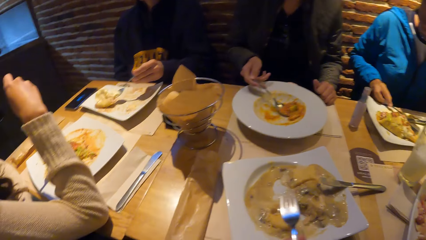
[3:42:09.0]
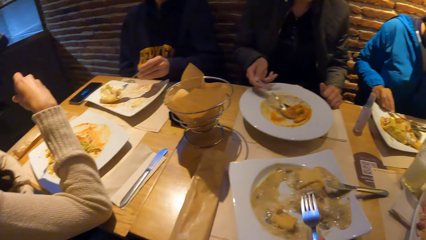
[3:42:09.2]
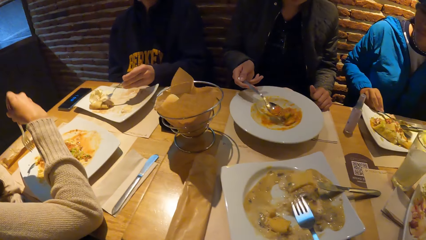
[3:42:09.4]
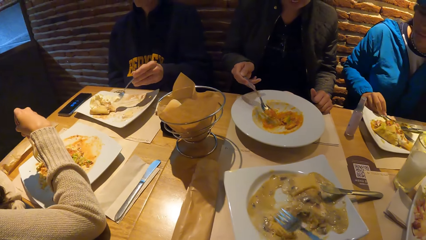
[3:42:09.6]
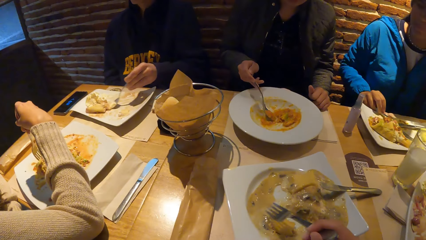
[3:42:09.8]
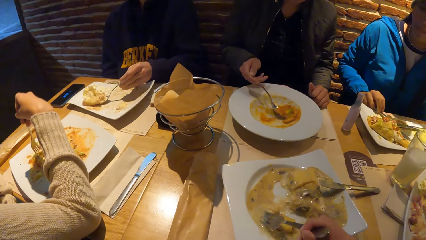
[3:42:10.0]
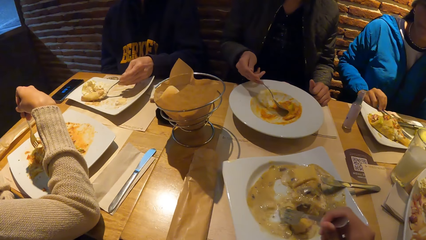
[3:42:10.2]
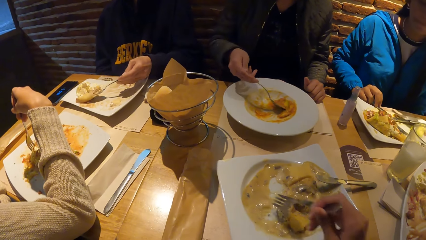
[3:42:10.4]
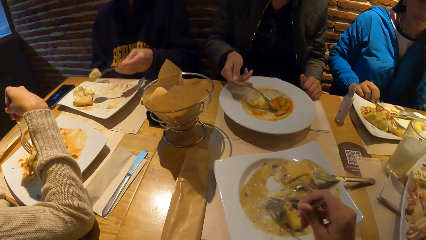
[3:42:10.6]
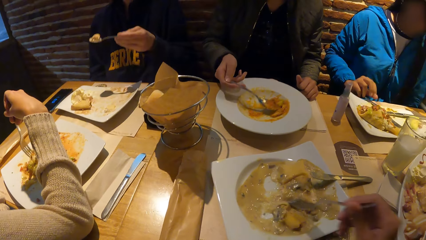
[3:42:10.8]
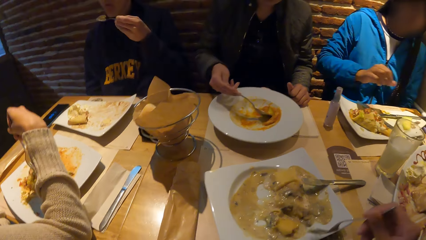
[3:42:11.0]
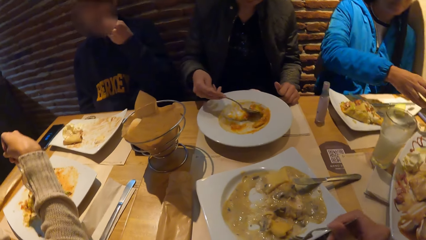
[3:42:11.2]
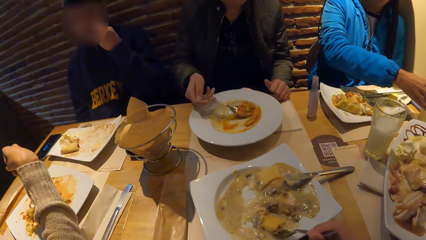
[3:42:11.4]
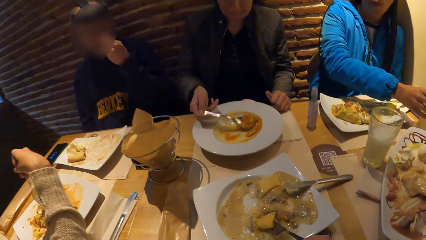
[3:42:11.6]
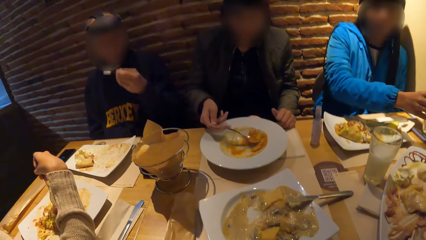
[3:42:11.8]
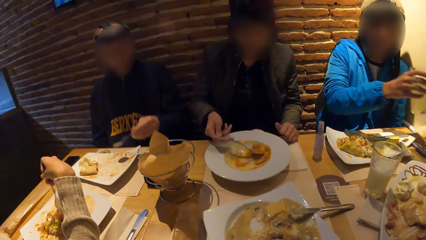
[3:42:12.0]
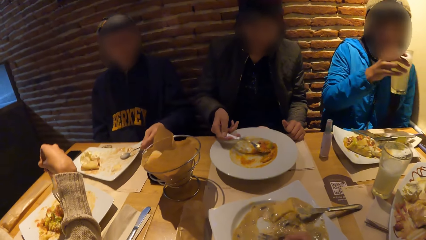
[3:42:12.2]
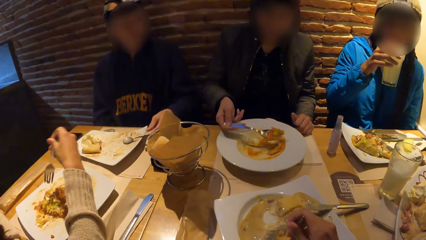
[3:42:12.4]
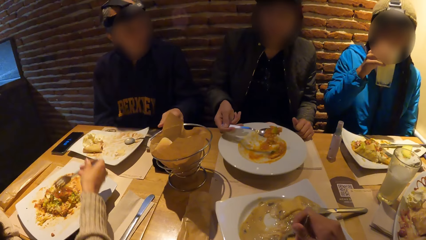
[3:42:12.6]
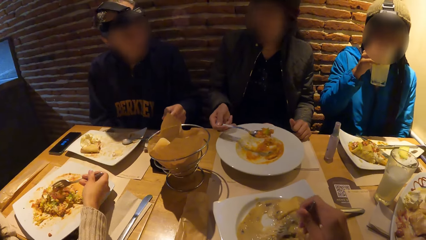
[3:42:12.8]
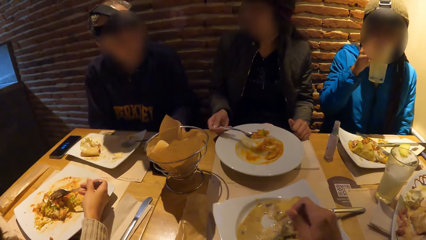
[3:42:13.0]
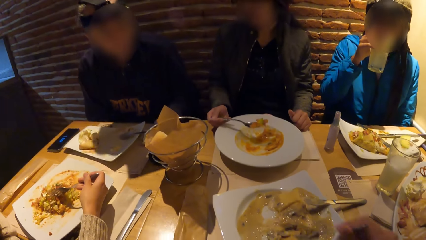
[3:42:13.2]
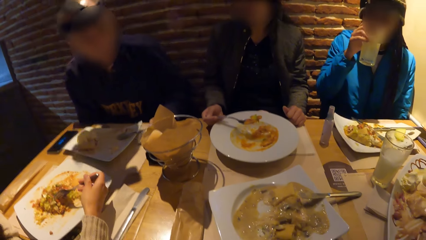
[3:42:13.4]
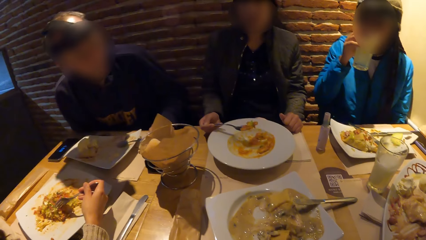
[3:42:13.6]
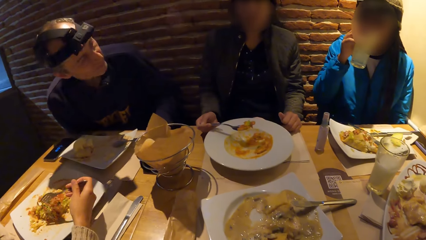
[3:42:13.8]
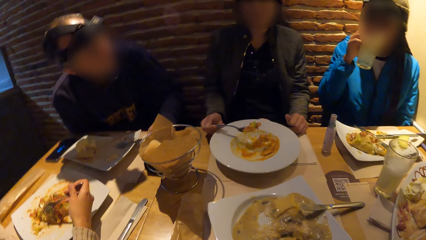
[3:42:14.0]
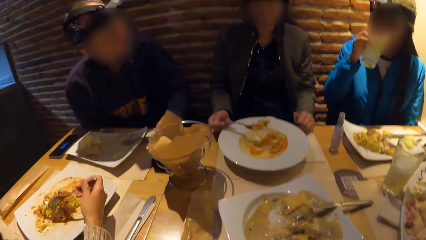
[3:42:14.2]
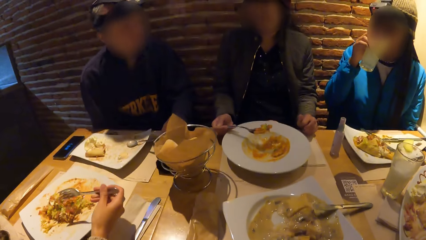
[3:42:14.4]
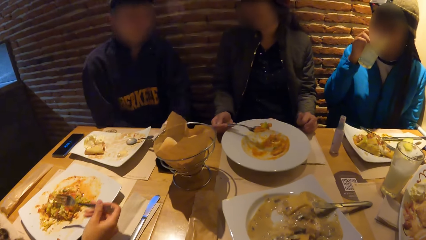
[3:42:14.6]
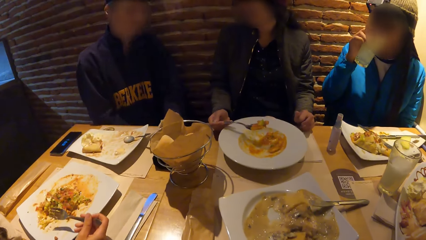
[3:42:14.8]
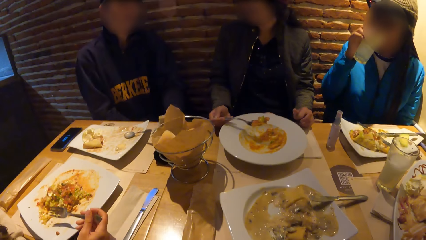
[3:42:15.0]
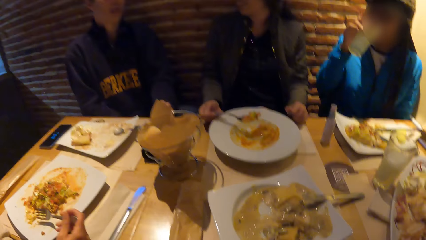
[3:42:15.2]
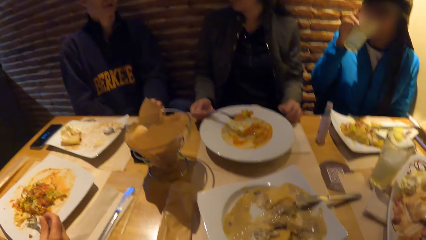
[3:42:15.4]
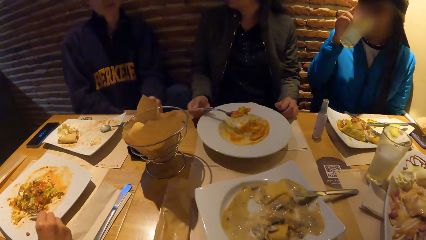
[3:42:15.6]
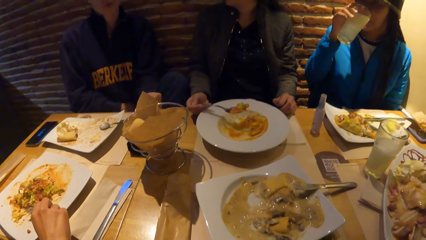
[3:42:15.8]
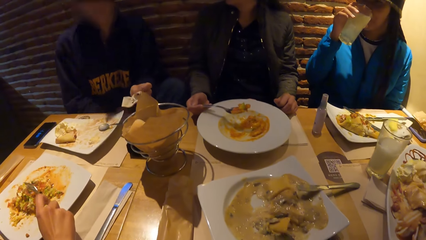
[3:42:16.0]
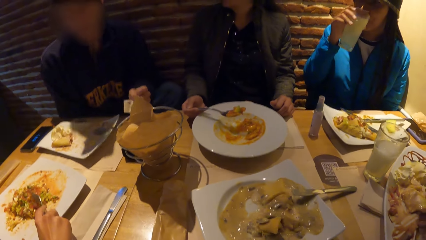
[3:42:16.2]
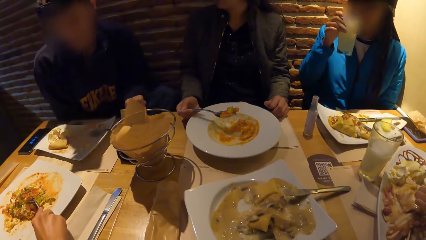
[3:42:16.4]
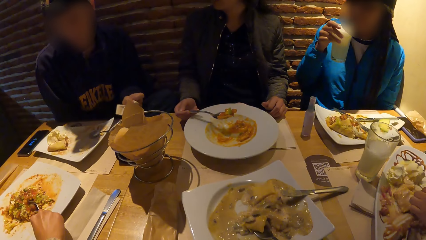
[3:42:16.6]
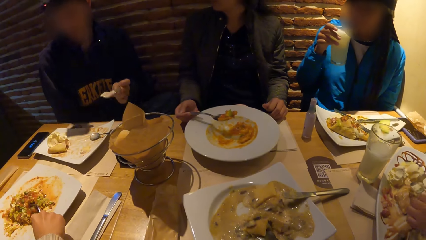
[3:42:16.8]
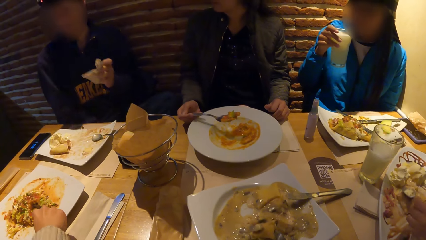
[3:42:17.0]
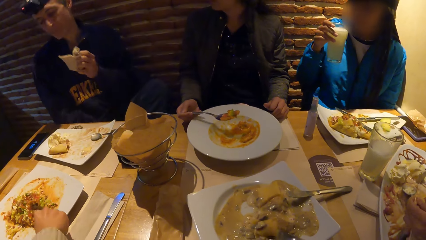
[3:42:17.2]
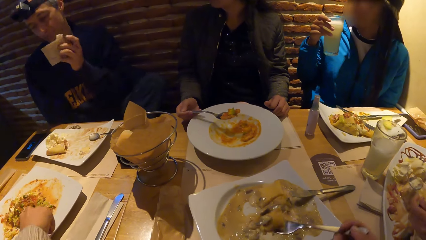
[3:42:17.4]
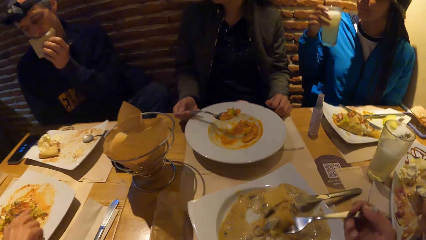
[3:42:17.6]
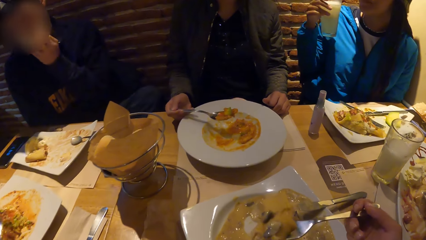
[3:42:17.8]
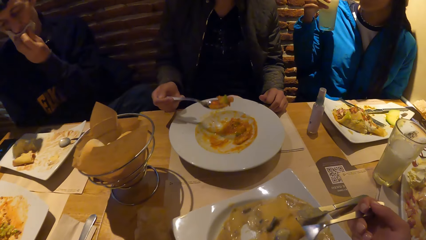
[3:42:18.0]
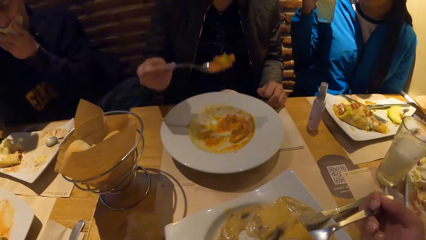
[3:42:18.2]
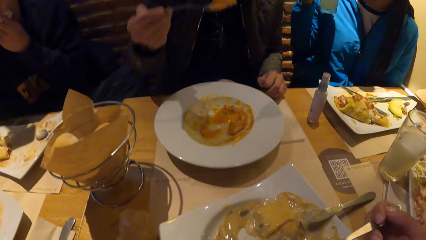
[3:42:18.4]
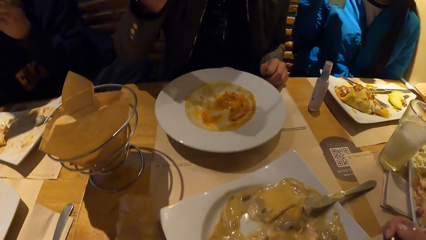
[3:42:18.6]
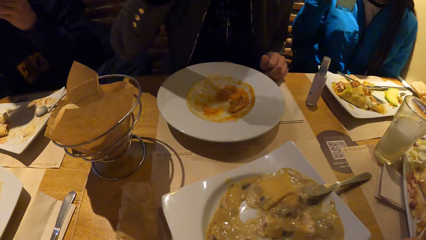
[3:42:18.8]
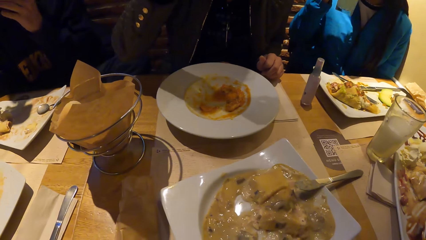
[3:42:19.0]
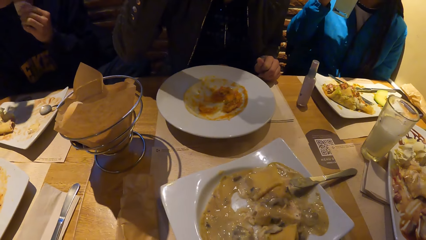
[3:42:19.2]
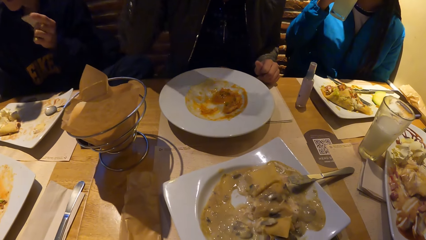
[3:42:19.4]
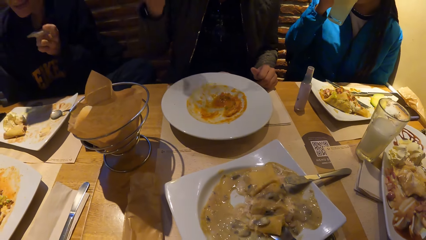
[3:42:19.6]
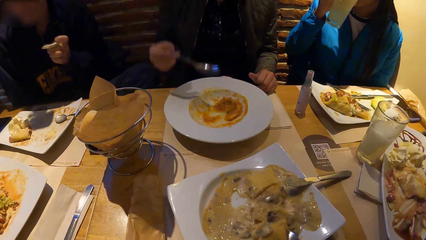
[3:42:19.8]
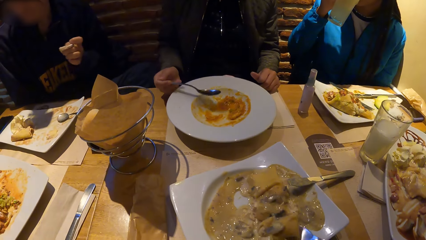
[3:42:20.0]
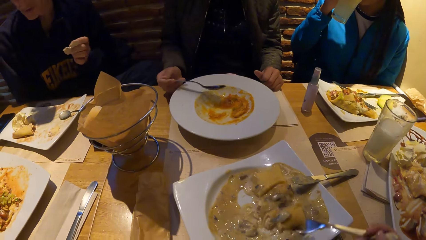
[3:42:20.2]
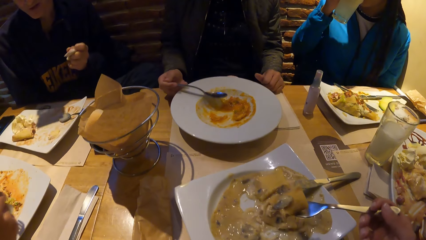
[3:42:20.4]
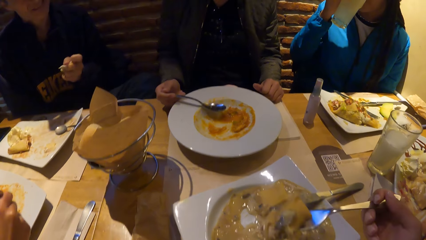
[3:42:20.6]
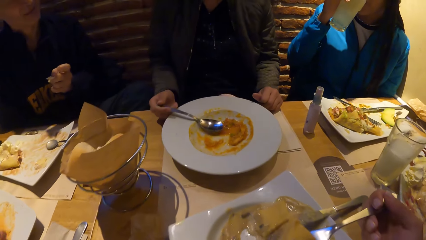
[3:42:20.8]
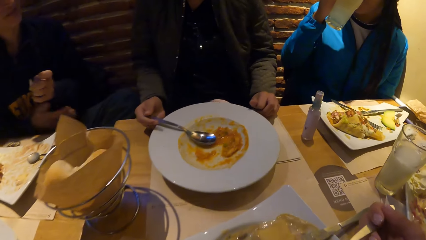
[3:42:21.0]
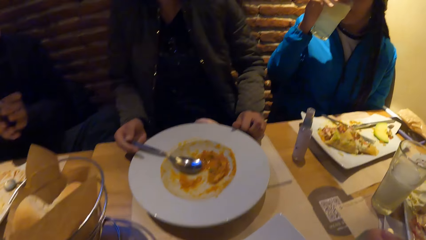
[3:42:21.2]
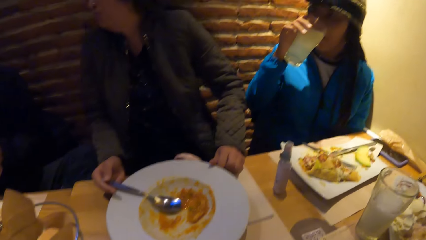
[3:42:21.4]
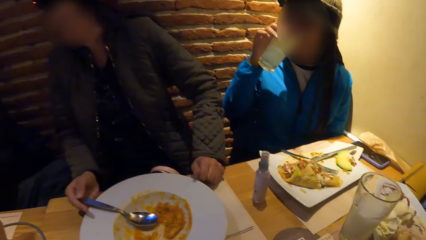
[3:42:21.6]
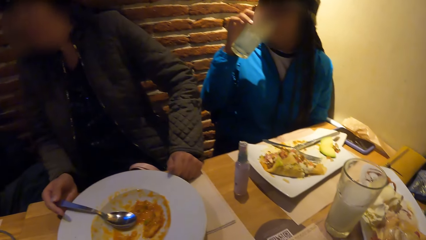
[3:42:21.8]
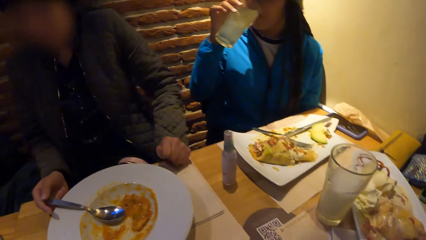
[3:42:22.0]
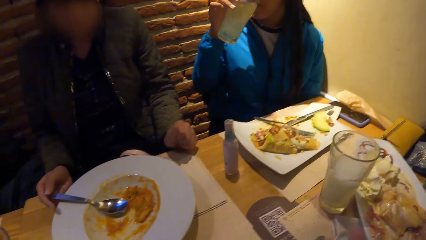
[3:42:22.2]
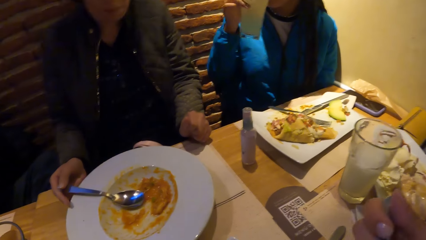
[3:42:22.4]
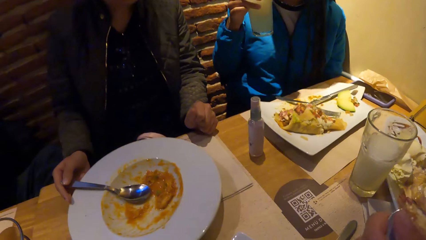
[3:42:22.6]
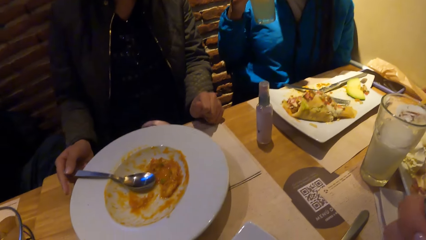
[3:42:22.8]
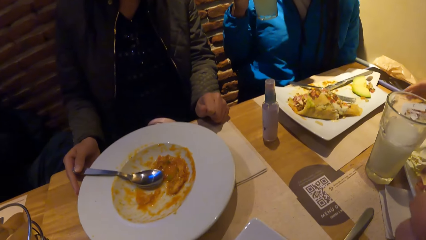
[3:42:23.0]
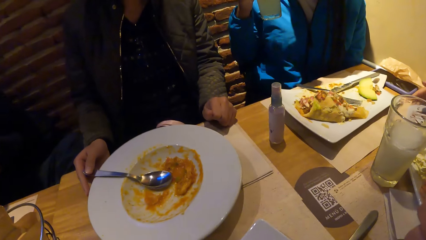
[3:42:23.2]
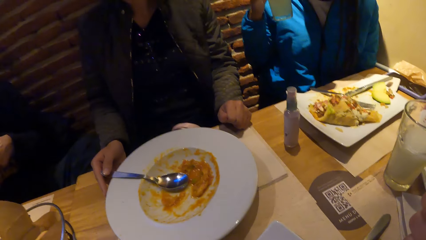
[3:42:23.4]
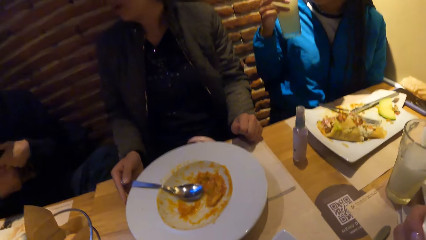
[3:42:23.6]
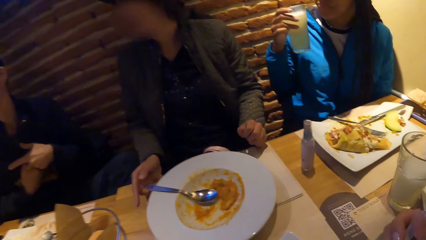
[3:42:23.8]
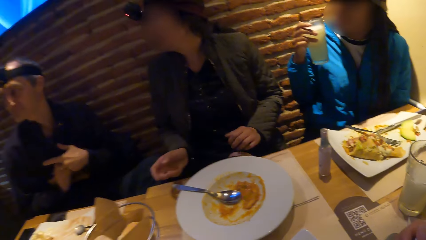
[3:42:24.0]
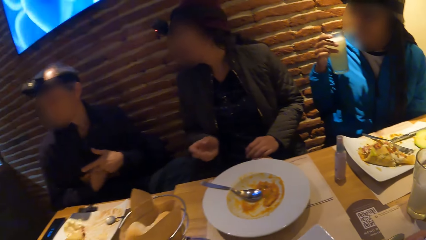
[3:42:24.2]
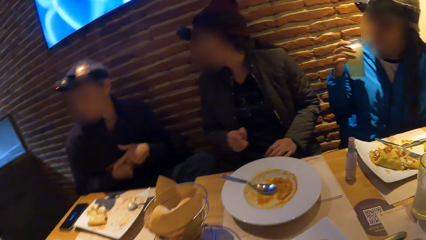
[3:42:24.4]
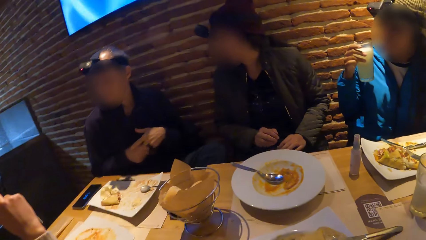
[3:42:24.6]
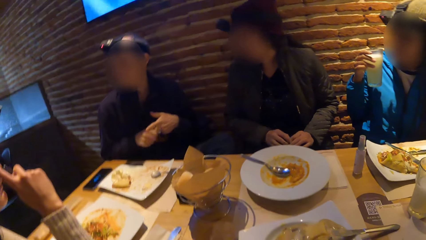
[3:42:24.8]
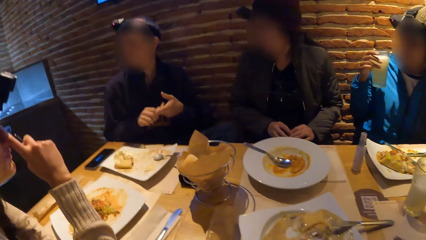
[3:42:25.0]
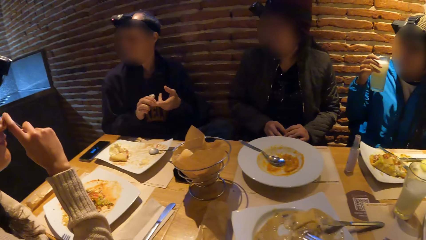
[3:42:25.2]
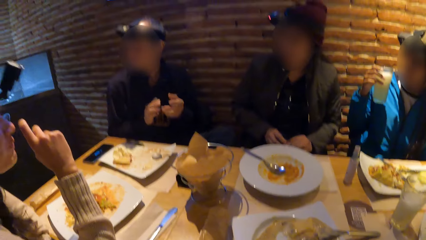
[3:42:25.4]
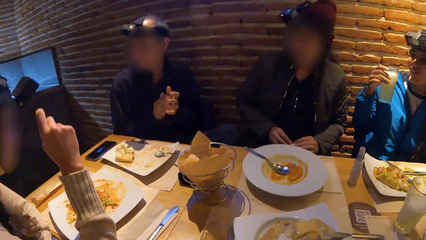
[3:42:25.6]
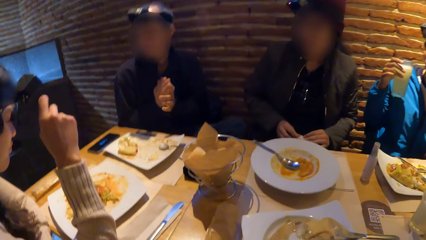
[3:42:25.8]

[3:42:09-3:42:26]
The camera wearer scoops food from the plate with the fork. A man puts the food in his mouth with the spoon in his left hand. A woman drinks a juice from a glass of juice in her right hand. The man interacts with the group of people at the table. The man cleans his mouth with the tissue in his left hand. Another woman puts the food in her mouth with the spoon in her right hand. The camera wearer puts the food in his mouth with the fork in his right hand. The other woman interacts with the man at the table.
